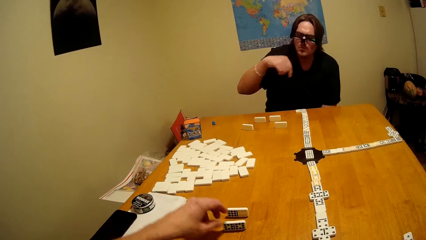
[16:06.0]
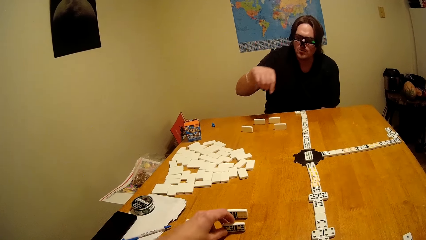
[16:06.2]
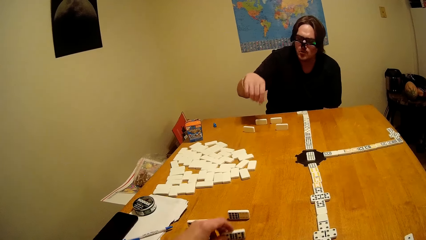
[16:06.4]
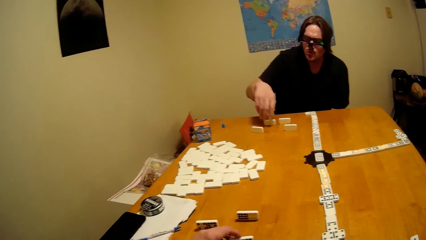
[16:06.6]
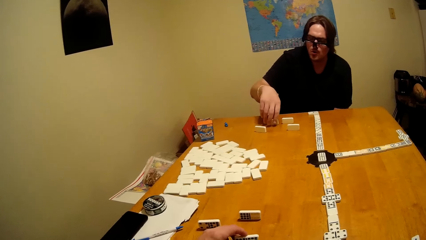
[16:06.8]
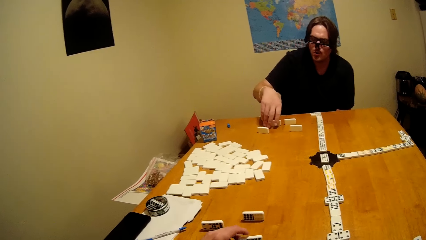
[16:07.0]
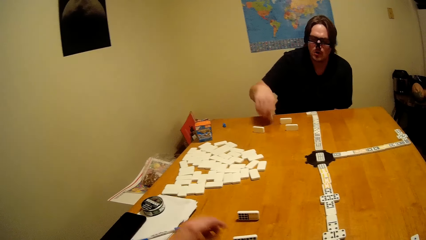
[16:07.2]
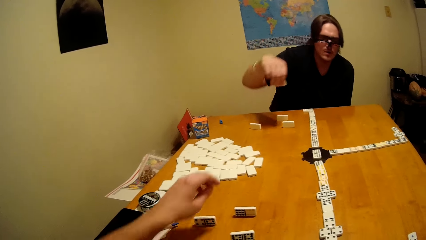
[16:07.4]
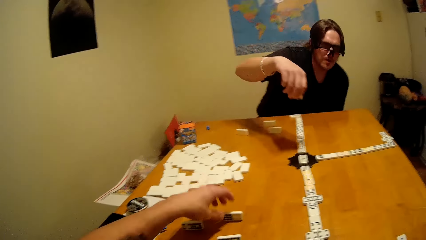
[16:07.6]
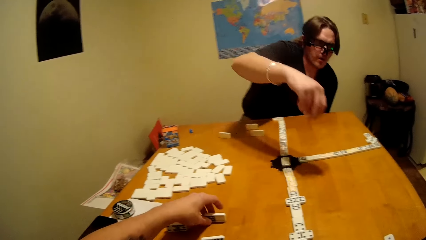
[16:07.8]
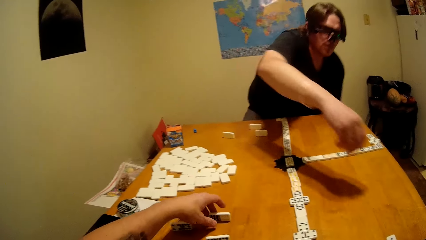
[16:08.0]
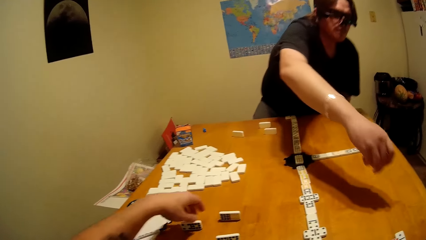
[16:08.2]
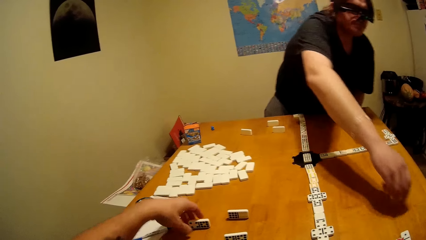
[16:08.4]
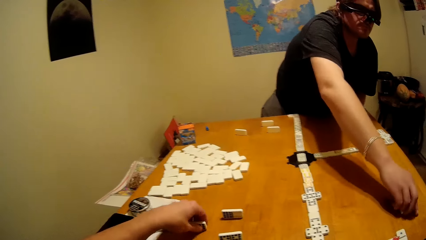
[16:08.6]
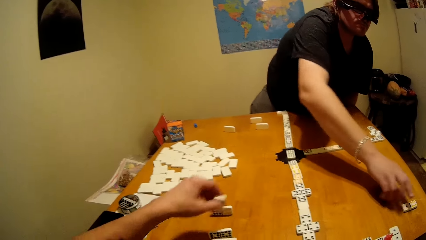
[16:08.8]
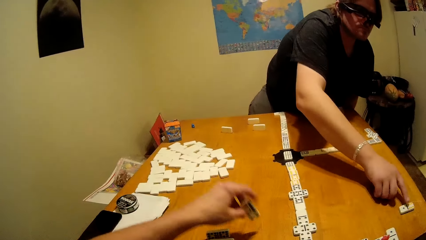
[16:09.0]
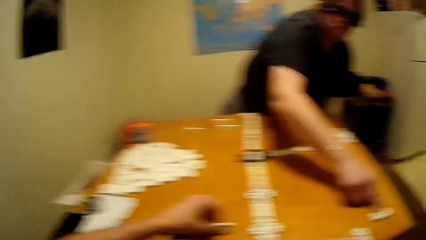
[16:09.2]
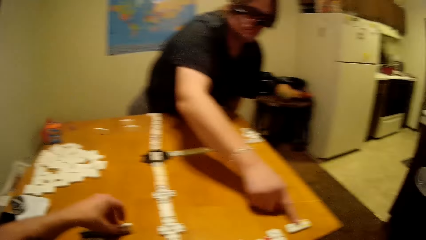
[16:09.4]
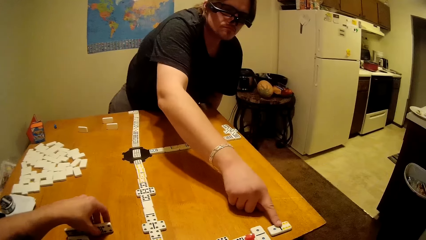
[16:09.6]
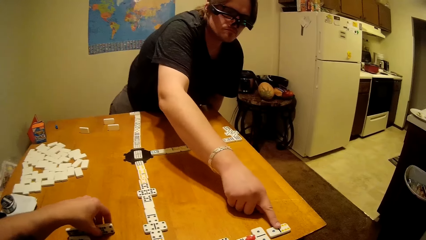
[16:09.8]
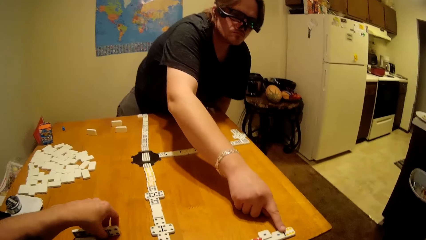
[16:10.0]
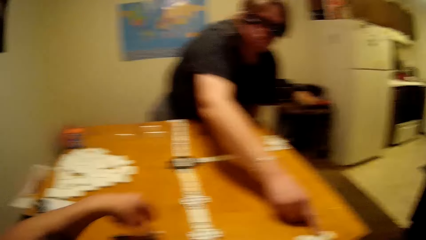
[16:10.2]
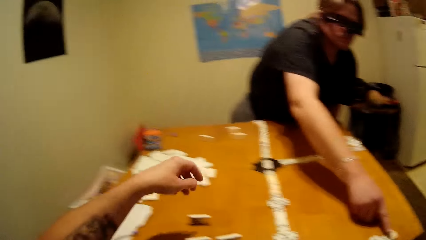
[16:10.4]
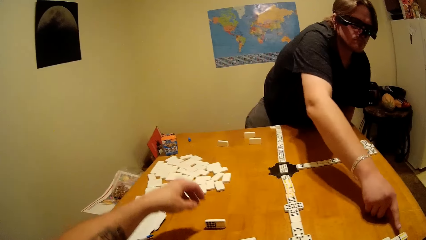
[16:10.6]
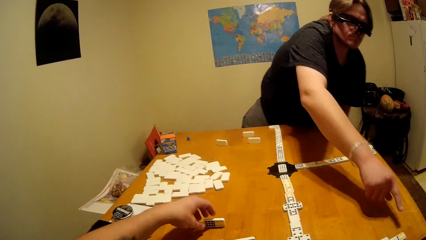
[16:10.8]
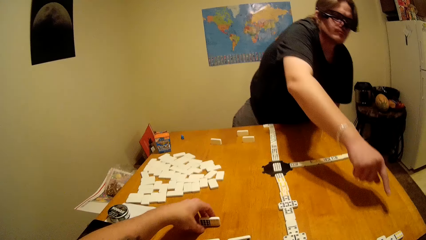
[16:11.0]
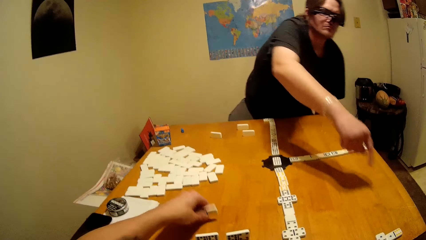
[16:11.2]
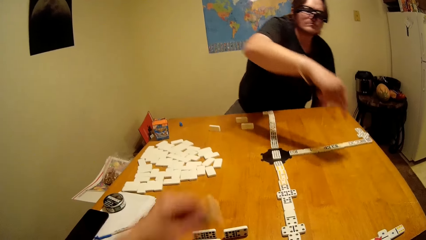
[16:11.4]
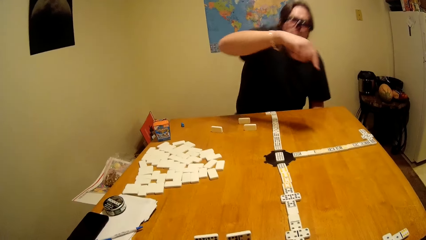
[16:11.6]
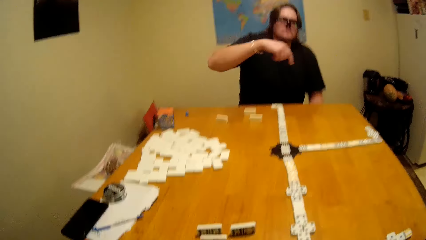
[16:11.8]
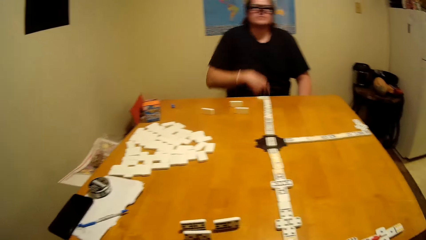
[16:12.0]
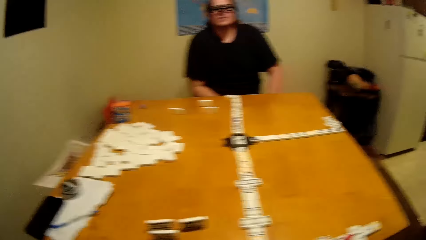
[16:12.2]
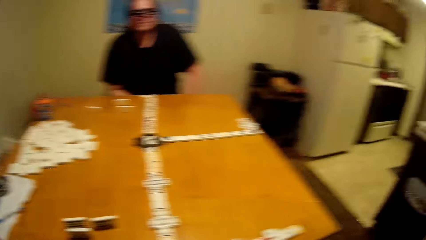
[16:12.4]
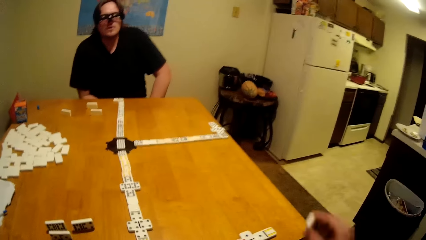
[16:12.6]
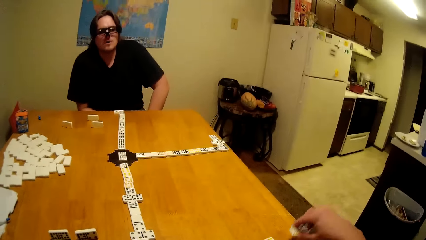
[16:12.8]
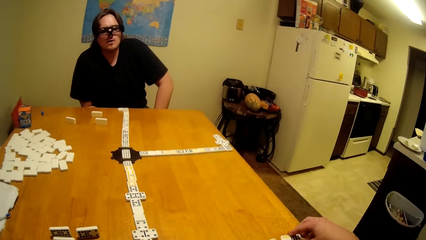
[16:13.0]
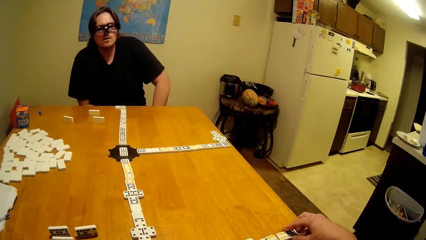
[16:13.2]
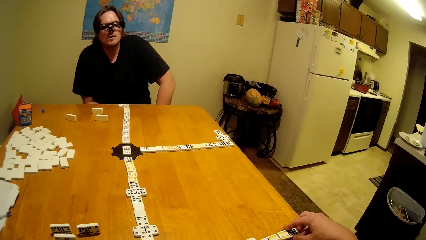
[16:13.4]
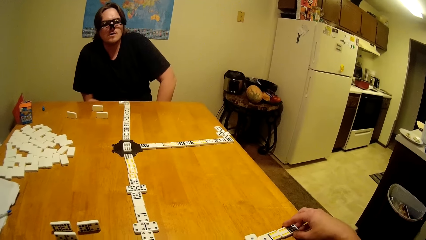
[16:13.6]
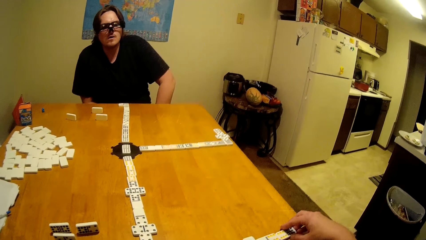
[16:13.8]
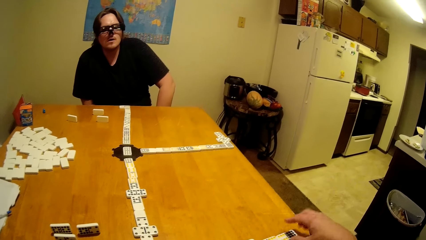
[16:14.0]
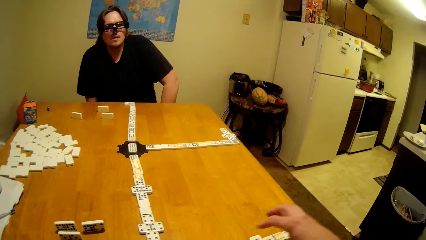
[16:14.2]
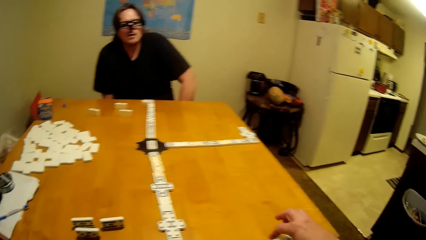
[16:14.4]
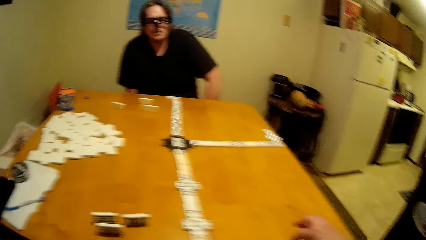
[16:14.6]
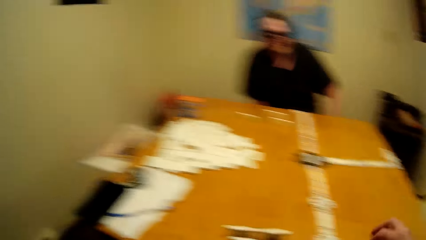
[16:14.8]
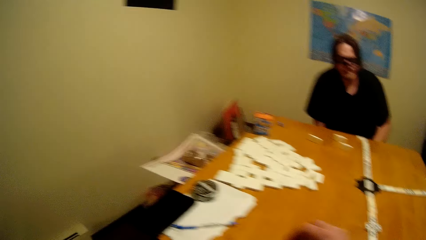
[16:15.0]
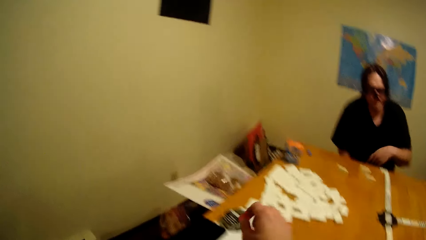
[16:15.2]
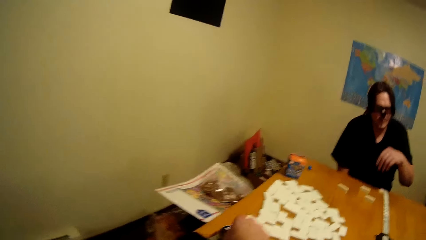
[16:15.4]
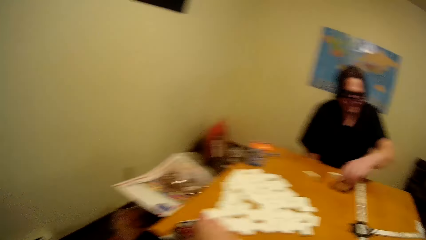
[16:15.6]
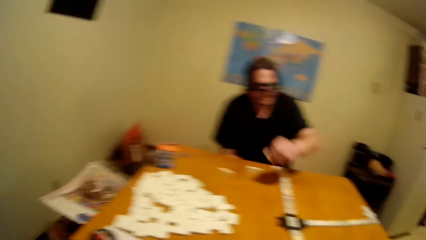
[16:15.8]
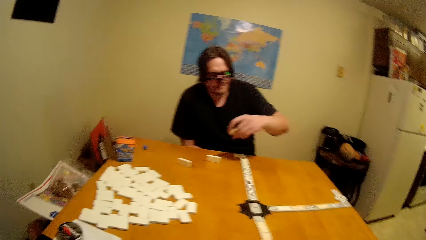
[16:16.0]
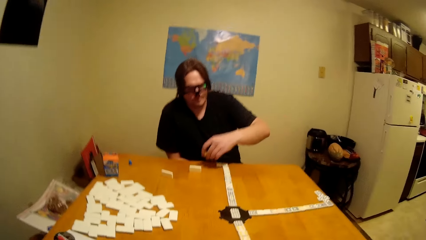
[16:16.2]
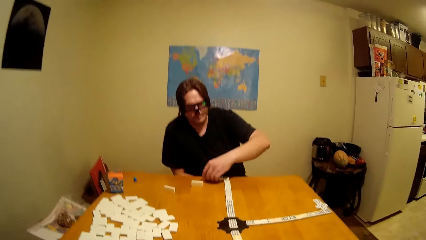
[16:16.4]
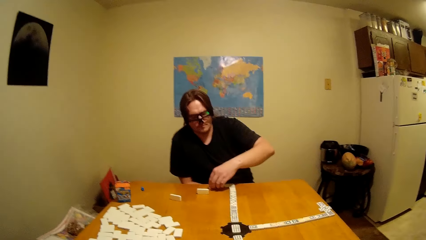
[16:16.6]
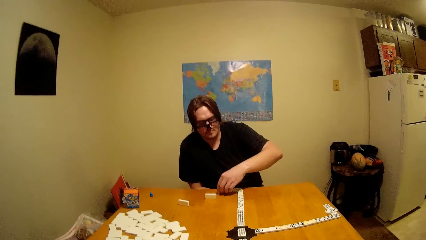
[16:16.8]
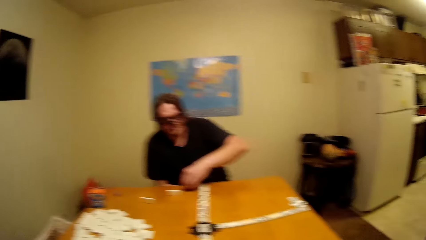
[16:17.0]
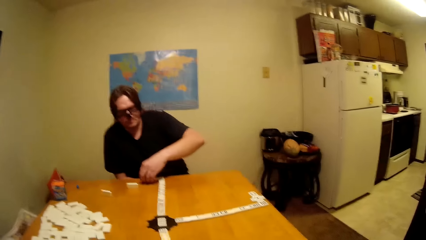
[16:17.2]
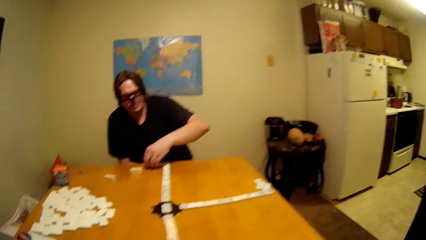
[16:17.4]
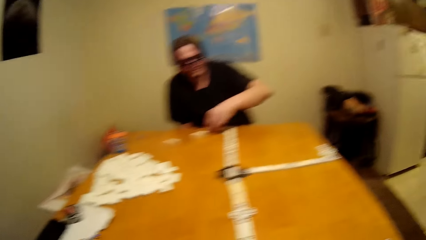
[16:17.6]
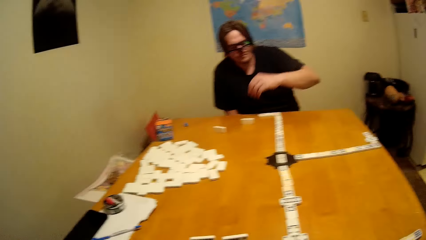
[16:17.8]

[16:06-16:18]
The person plays the dominoes game. The camera wearer plays the dominoes game.

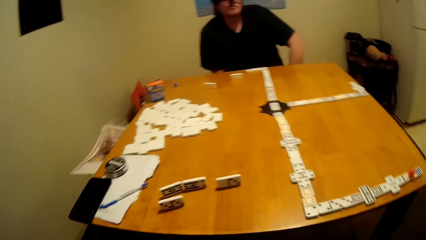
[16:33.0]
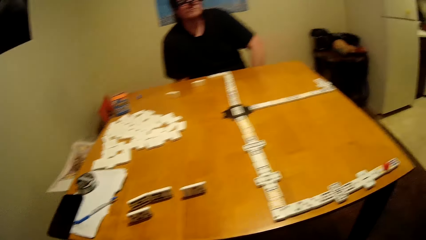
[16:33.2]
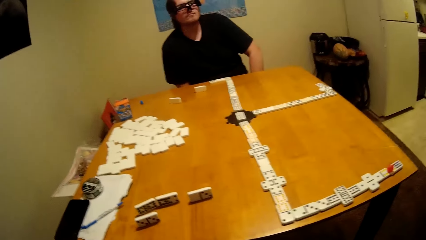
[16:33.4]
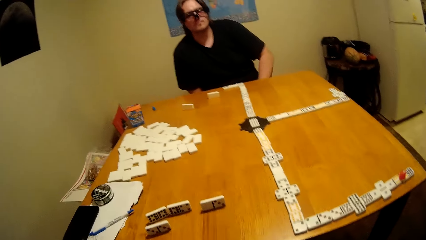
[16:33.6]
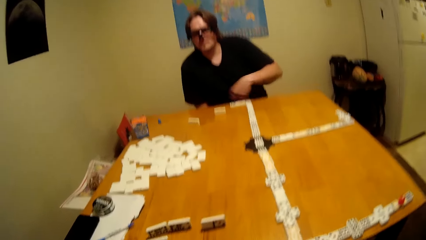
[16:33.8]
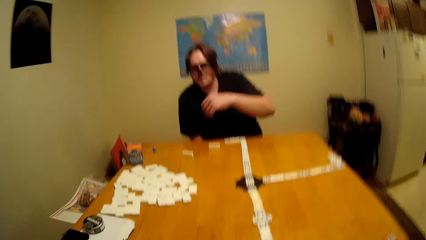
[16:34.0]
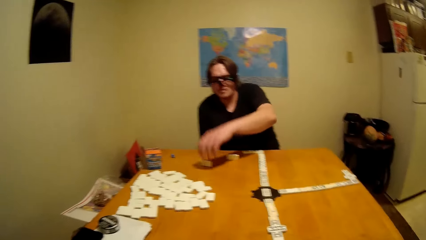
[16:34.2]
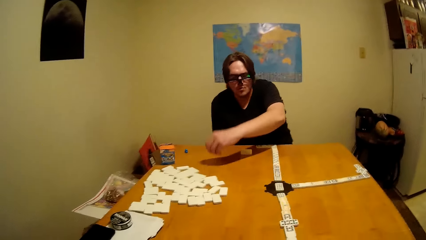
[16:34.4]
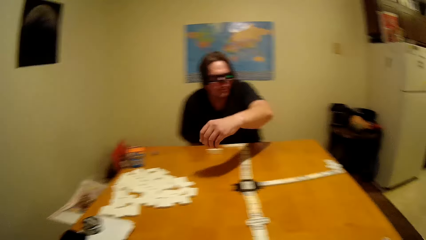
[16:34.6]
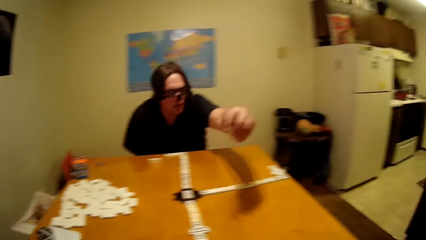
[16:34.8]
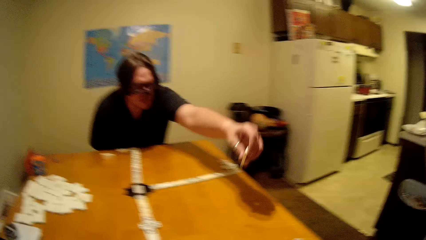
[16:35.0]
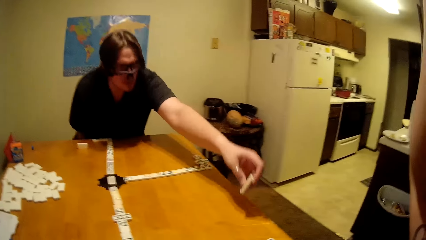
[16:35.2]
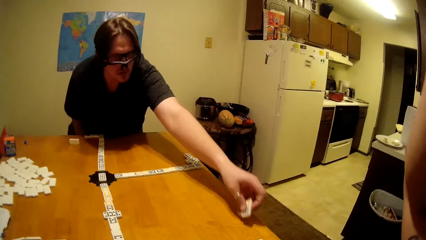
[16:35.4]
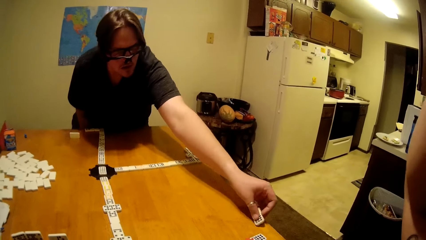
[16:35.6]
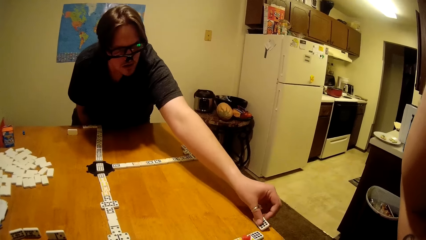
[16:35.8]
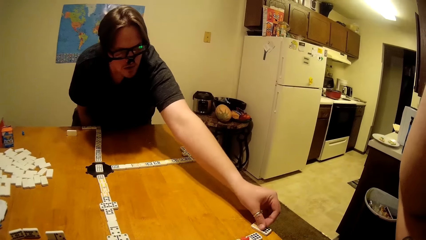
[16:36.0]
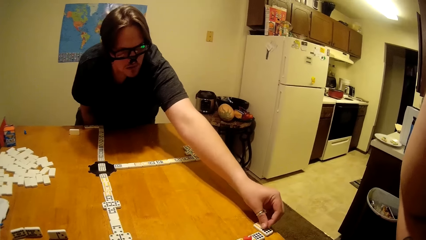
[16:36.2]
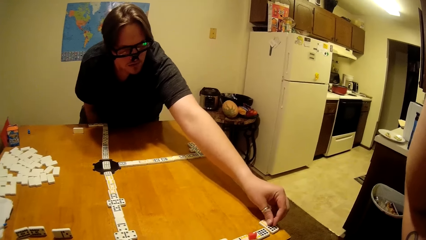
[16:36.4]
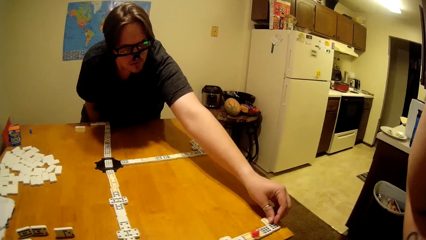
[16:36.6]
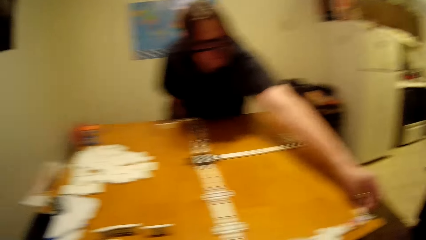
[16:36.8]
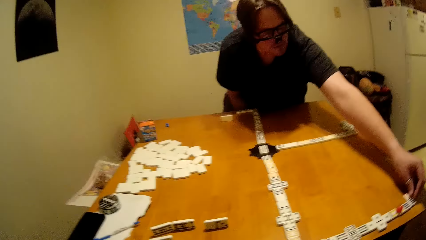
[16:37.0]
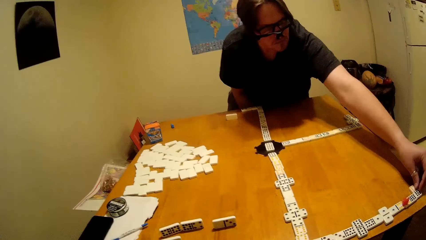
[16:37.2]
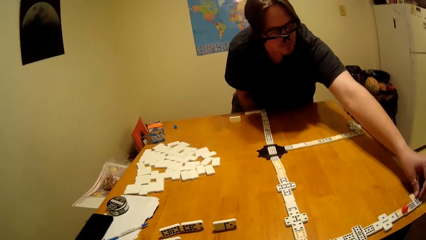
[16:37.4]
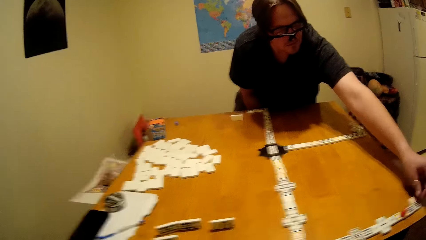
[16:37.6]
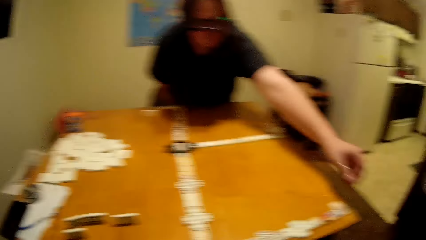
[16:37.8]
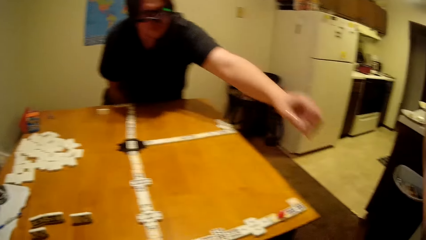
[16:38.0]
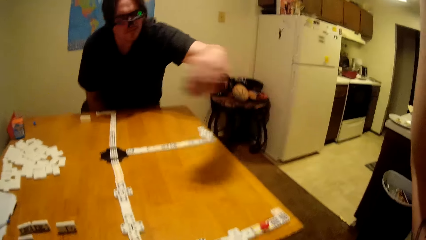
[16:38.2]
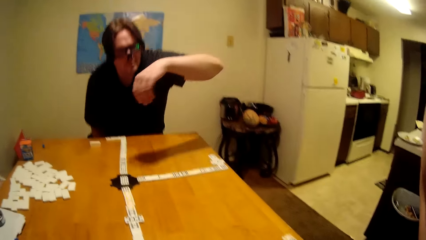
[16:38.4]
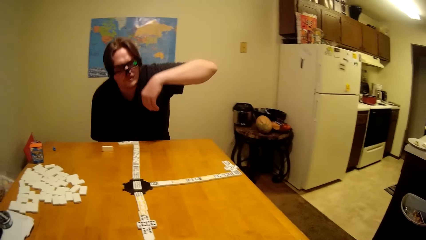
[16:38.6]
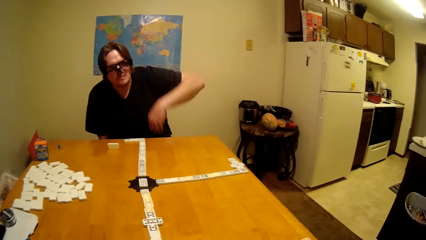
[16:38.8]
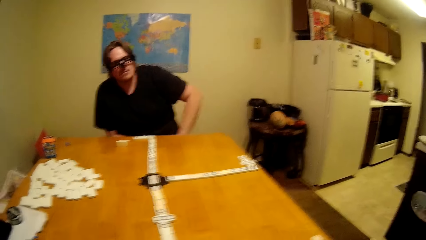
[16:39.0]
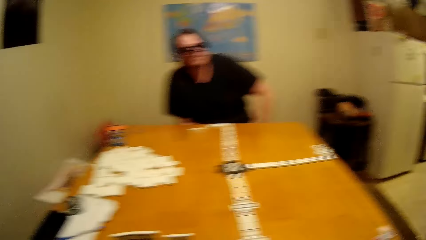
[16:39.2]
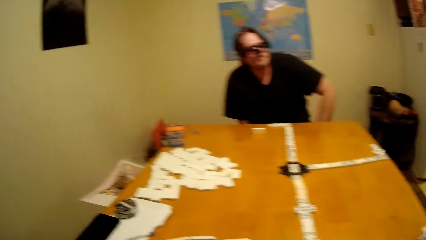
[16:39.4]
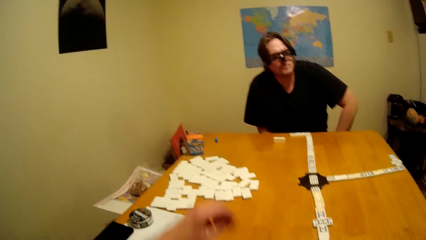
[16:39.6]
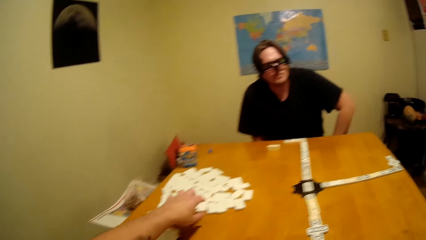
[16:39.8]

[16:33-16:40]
The person plays the dominoes game.
